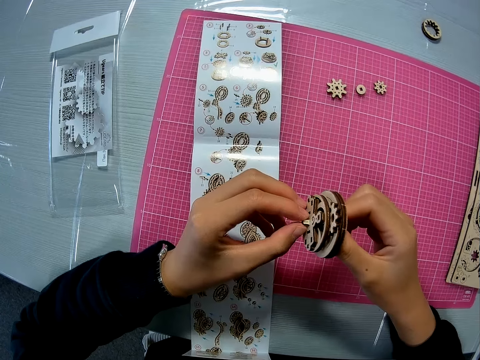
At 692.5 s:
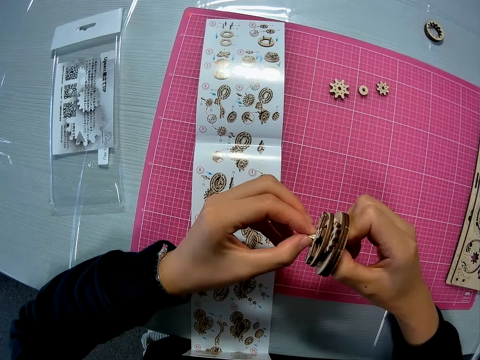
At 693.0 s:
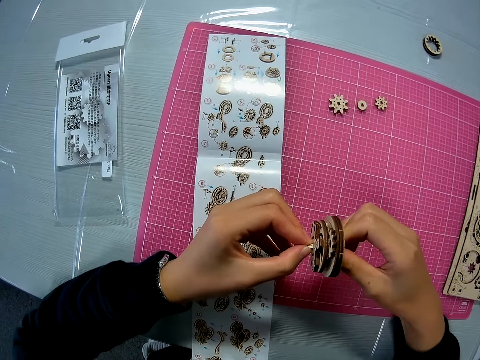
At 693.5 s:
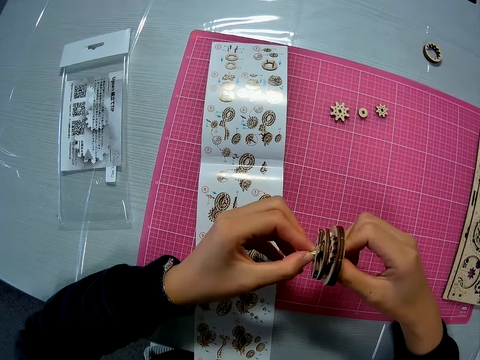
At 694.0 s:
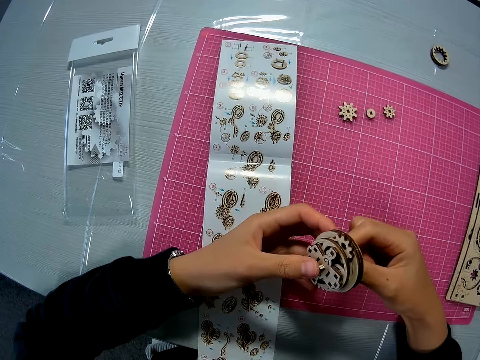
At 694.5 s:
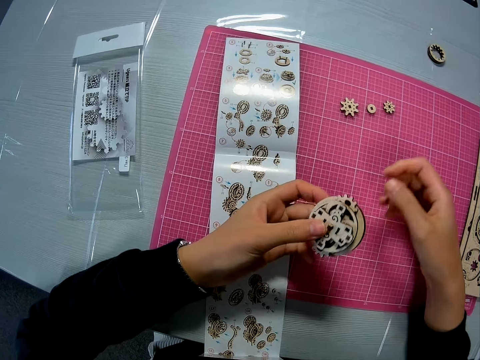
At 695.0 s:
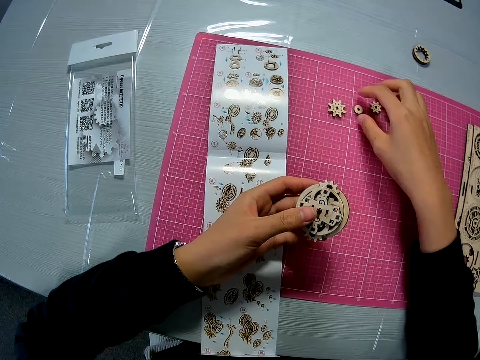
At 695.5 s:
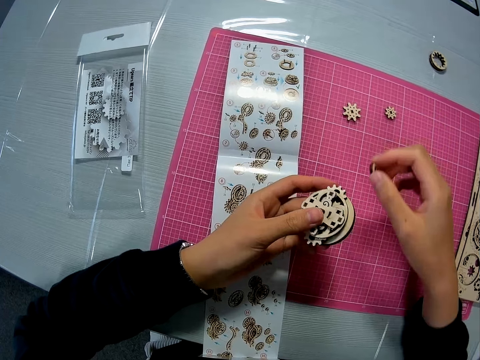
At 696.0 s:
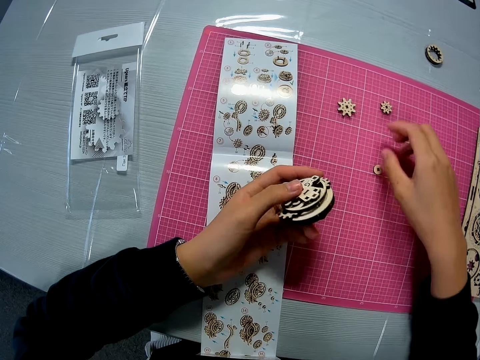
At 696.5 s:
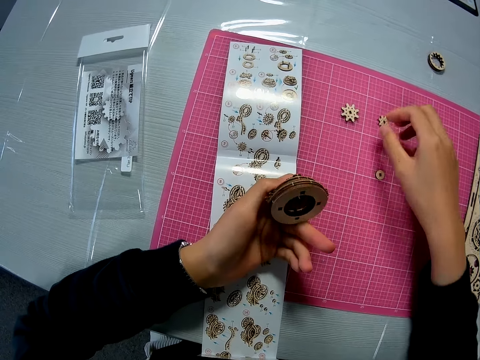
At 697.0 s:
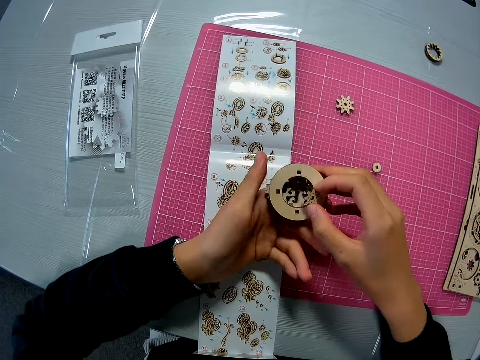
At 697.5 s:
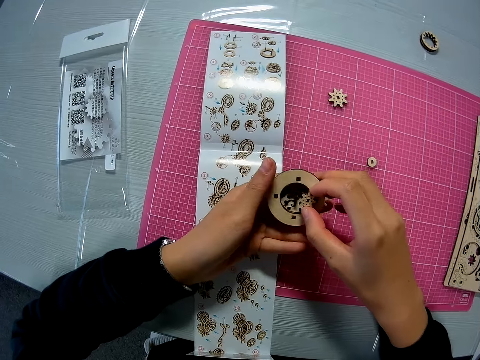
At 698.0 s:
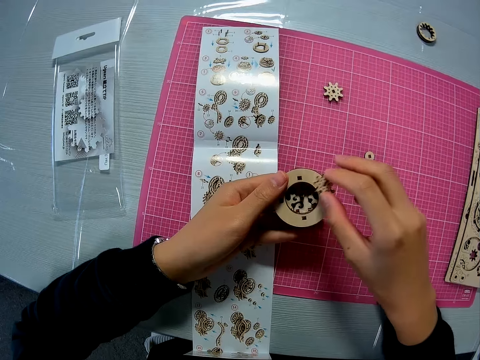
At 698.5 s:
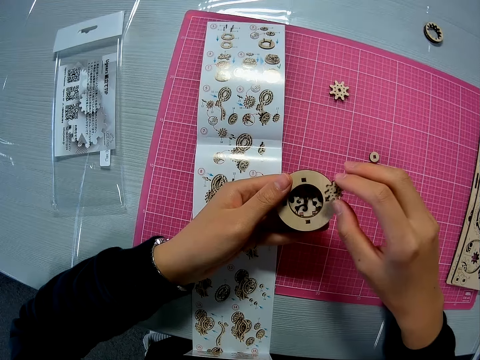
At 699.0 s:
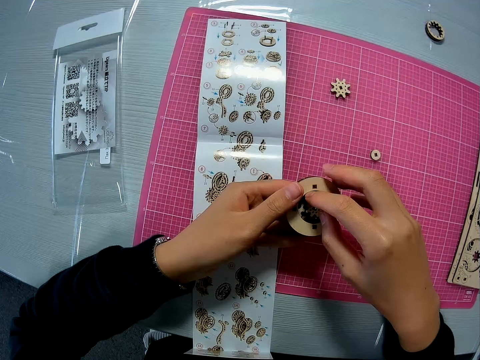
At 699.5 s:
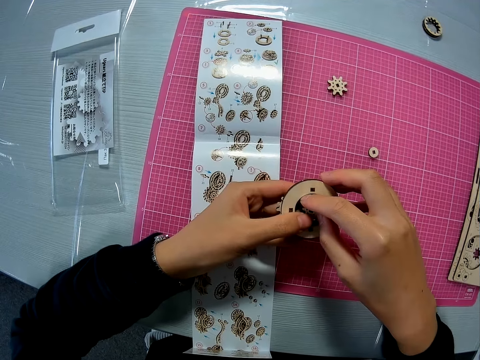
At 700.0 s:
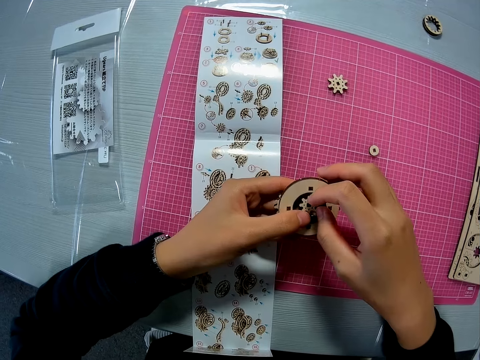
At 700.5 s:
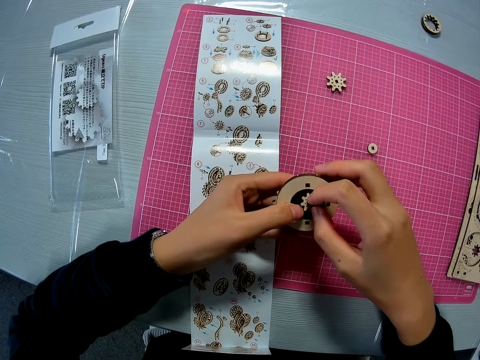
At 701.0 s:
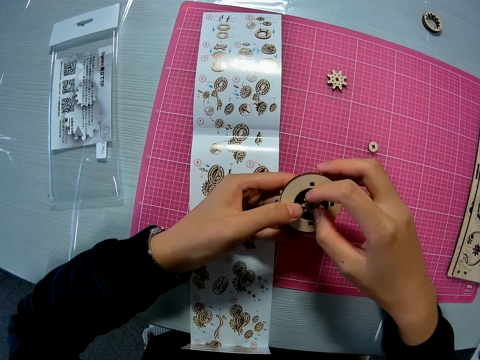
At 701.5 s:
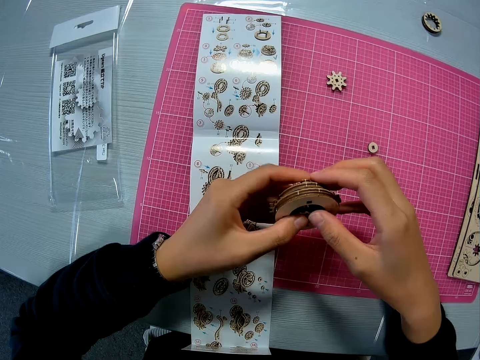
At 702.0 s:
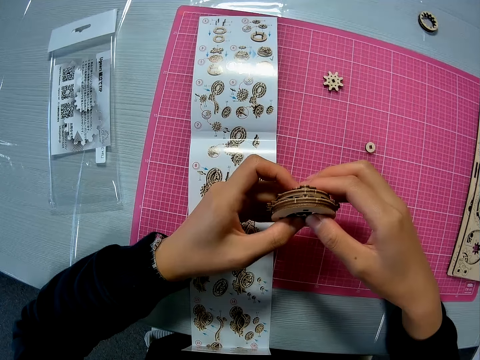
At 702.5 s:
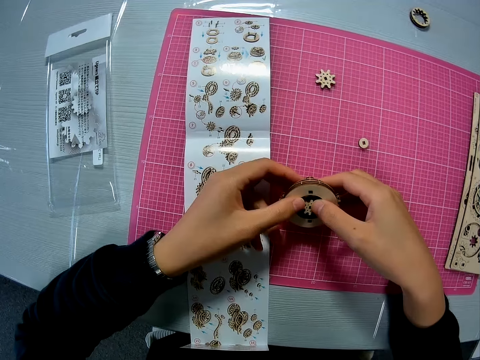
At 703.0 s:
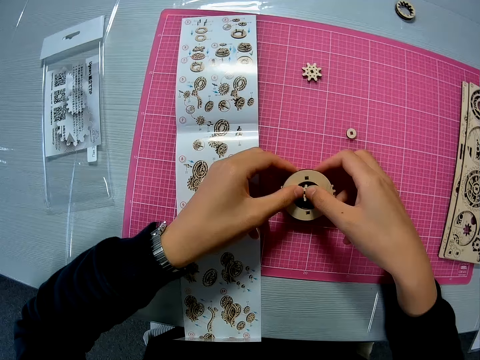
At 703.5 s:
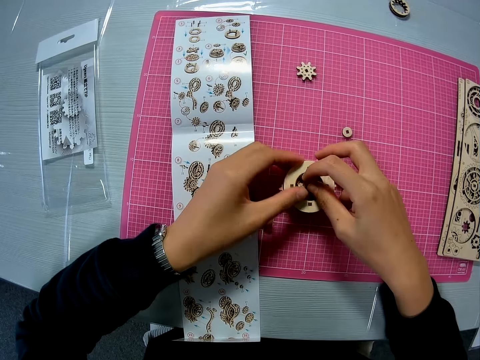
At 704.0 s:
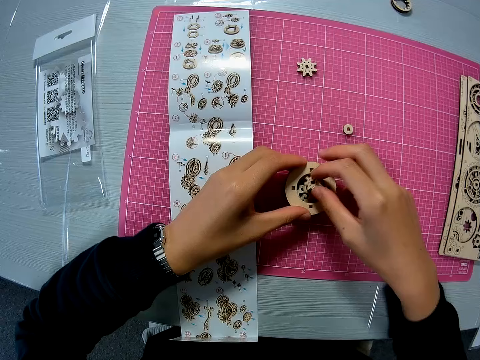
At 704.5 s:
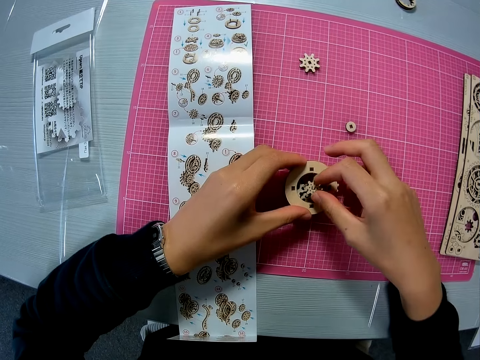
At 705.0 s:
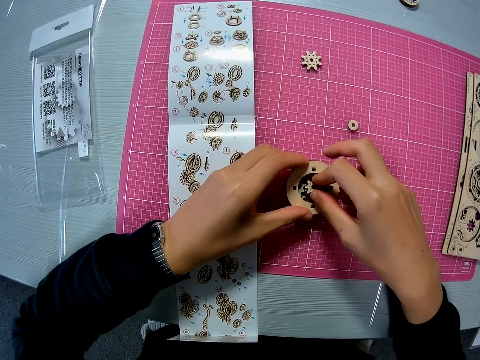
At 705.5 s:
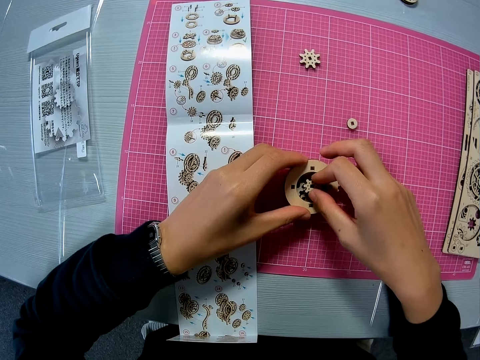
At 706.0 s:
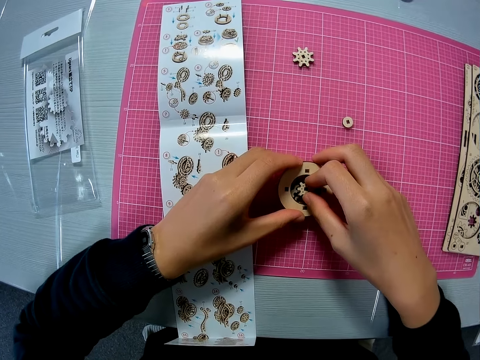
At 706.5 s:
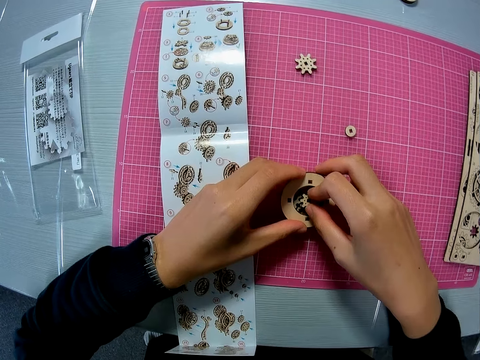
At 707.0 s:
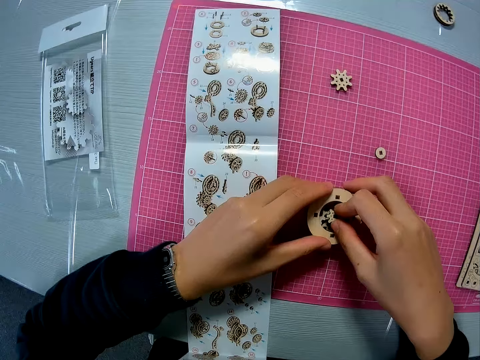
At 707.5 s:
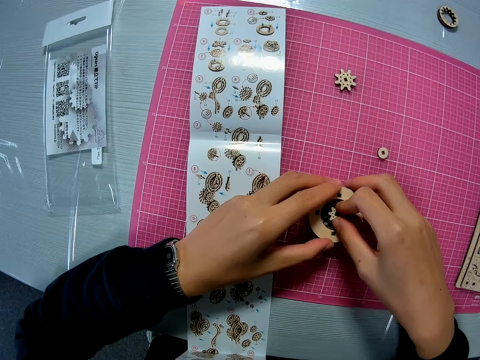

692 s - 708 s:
The camera wearer holds the layshaft with one hand, moves another puzzle piece on the pink sheet, picks up the model piece, and puts the model piece on the table. He picks up another puzzle sheet from the pink sheet and holds the model piece. He attaches the puzzle piece to the mechanical model. He presses the model piece against the layshaft, puts the layshaft on the table, lifts his hand, and fits the model piece on the layshaft.

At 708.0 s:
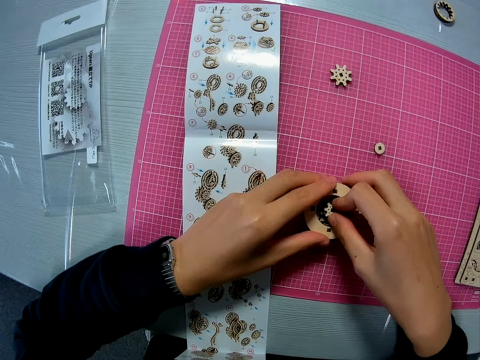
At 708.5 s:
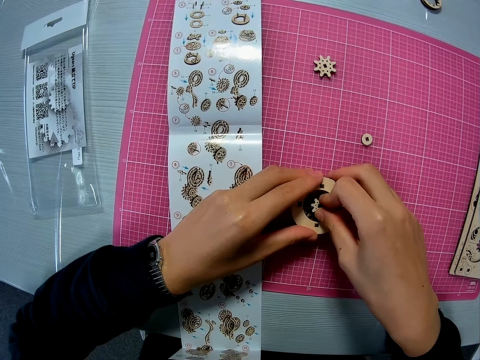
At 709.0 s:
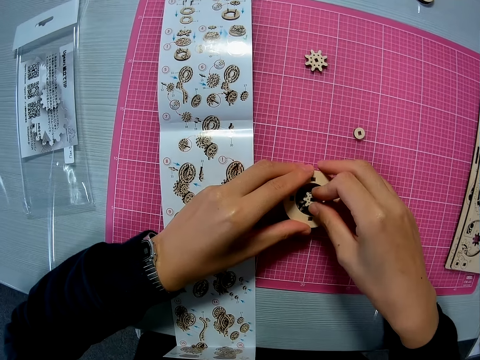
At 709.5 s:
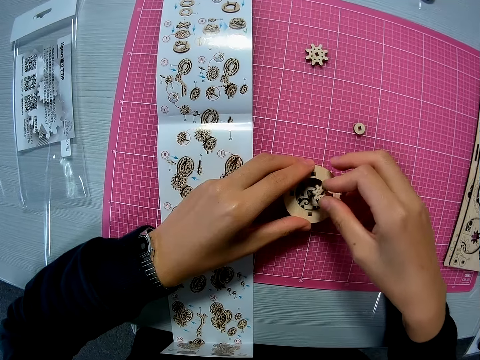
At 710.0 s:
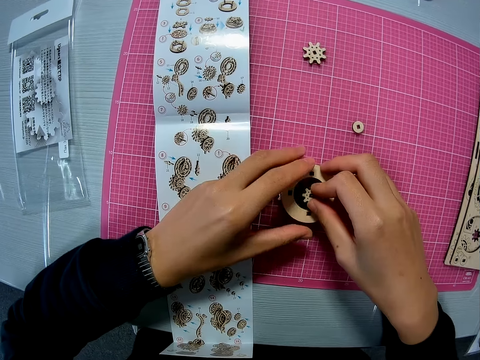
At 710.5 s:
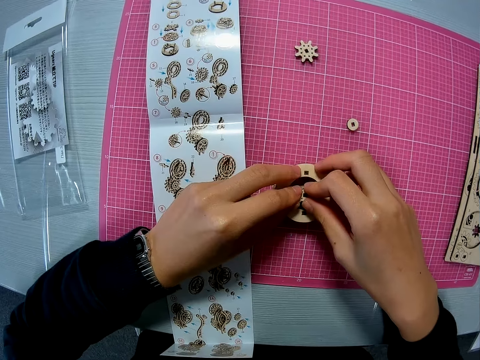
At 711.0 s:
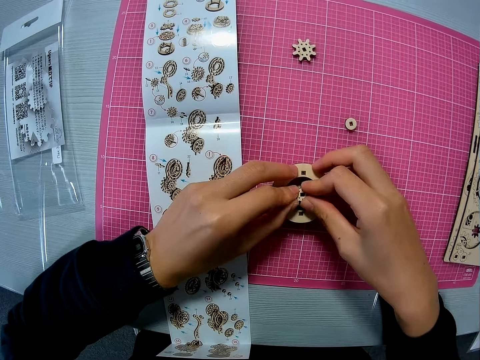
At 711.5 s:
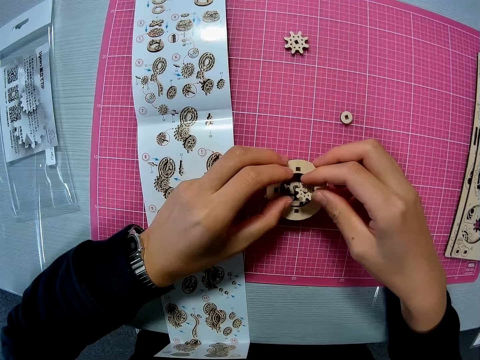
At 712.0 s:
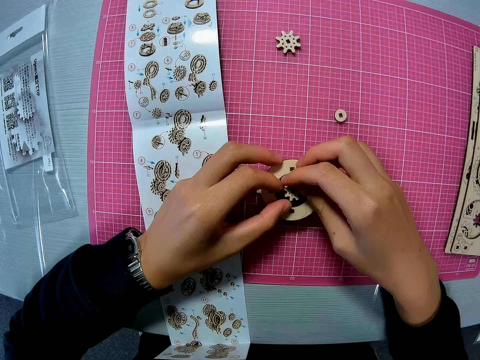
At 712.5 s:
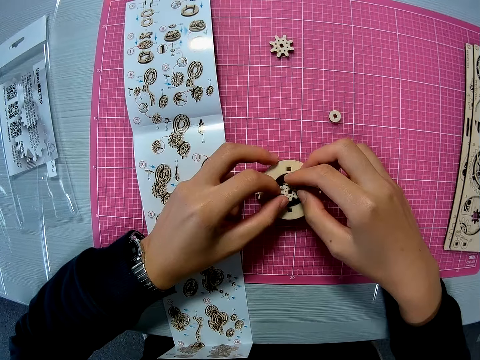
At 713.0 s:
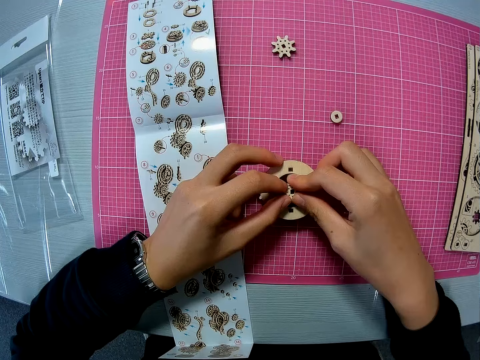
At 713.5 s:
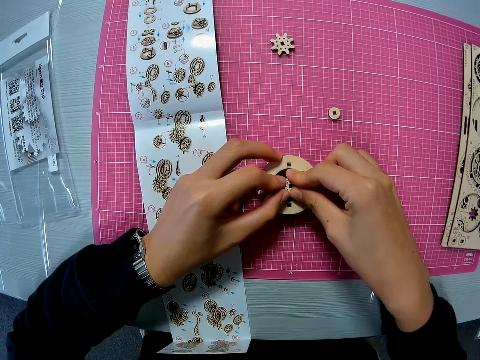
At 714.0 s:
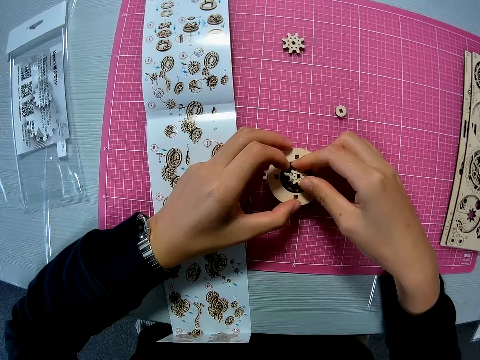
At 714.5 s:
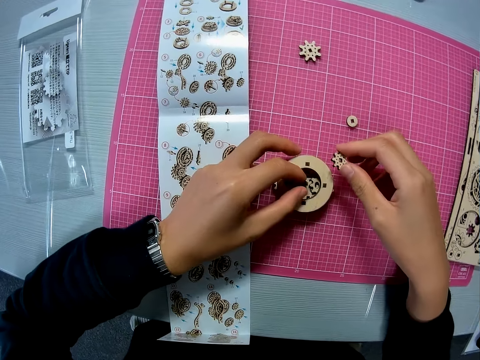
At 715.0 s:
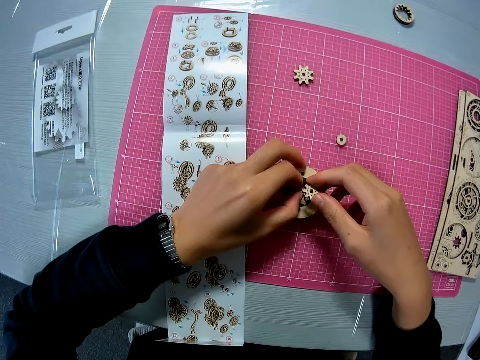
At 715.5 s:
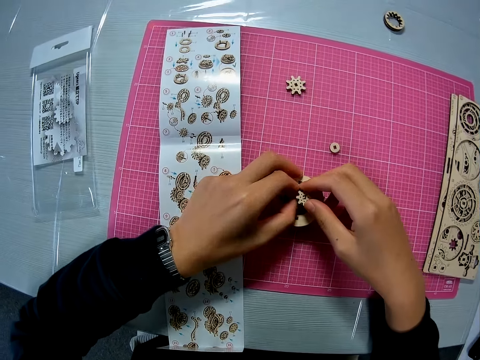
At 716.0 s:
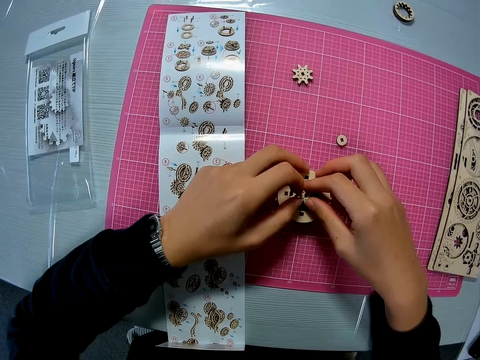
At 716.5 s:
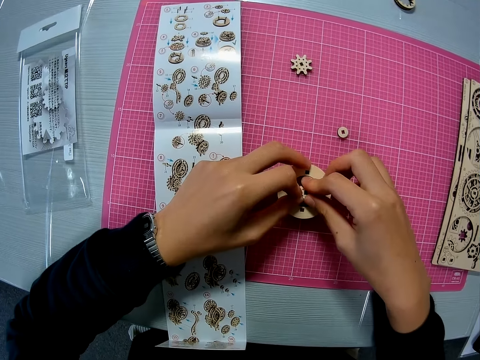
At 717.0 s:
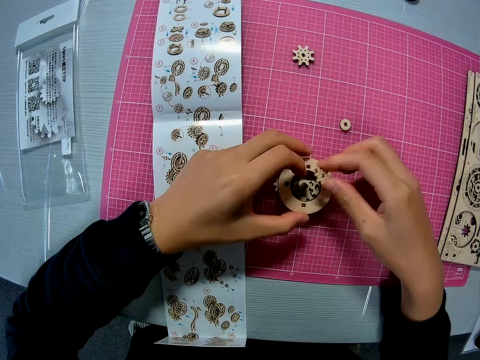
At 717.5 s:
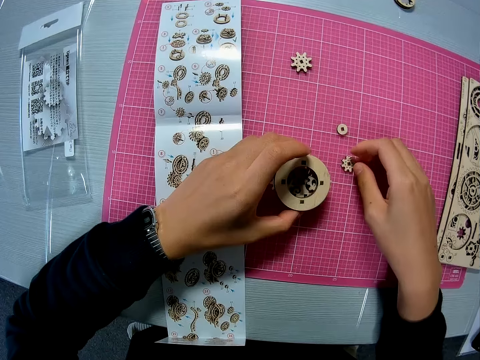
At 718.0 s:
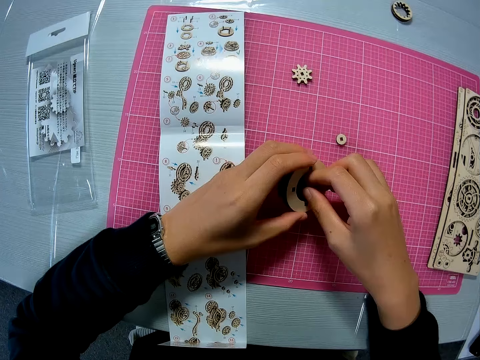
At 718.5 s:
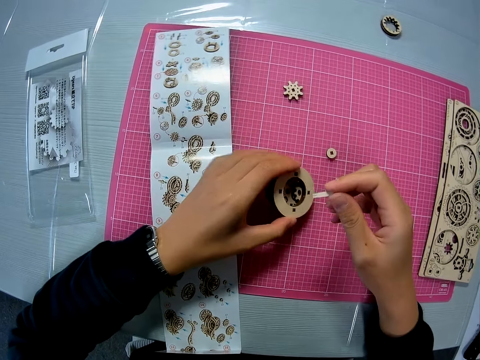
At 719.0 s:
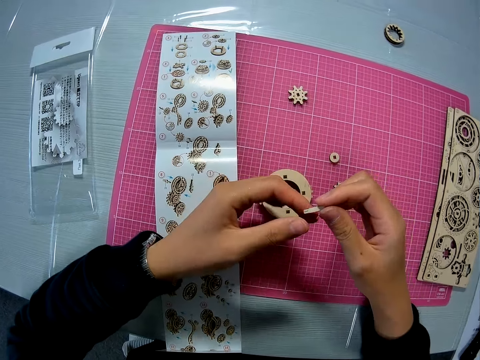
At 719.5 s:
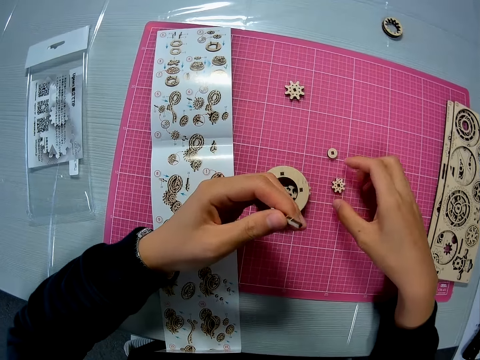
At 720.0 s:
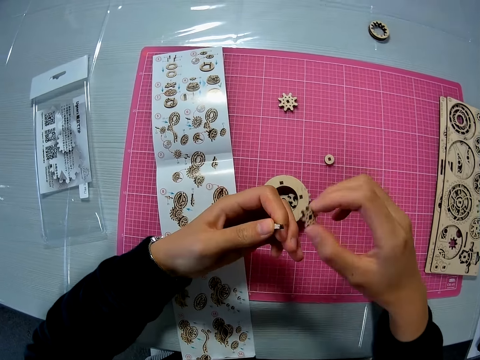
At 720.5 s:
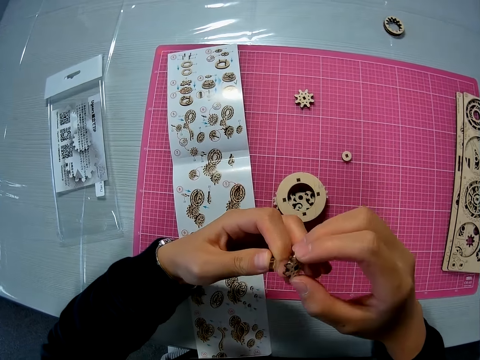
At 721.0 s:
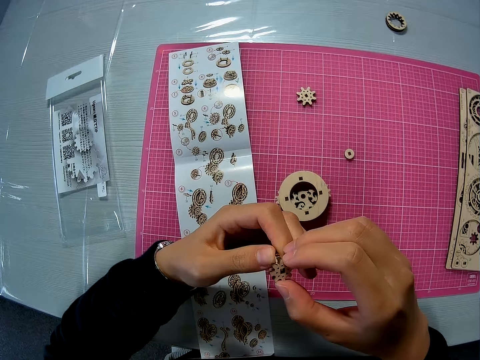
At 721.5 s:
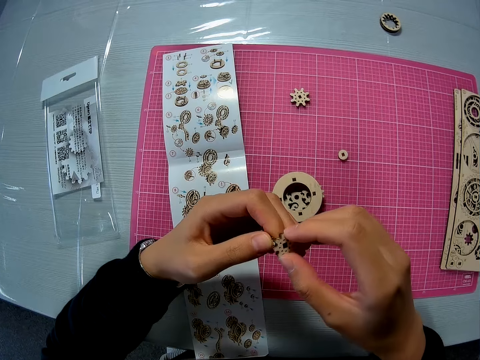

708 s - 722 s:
The camera wearer lifts his hand and fits the model piece on the layshaft. They lift his hand and fit the model piece on the layshaft. They press the model piece against the layshaft, lift his hand, and touch the layshaft. They drop the puzzle piece on the pink sheet and detach another puzzle piece from the mechanical model. They hold the layshaft with both hands. They drop the mechanical model on the pink sheet and pass the puzzle piece to her left hand. They hold the model piece with the other hand. They pick up another puzzle piece from the pink sheet and try attaching the puzzle piece to the other puzzle piece in her hand.
